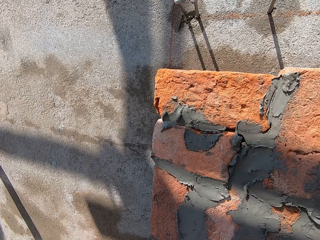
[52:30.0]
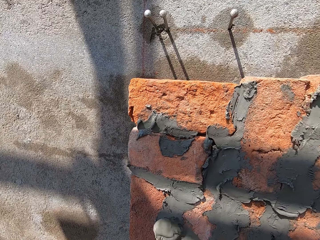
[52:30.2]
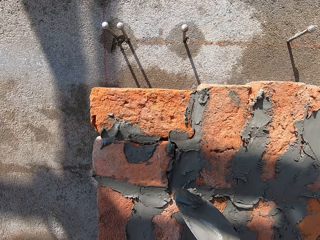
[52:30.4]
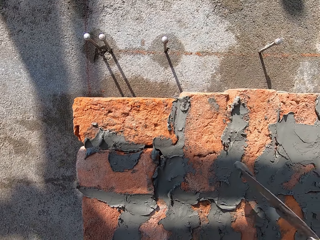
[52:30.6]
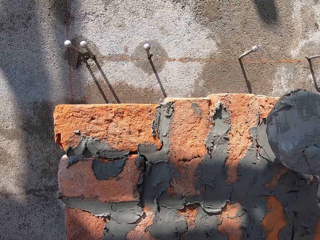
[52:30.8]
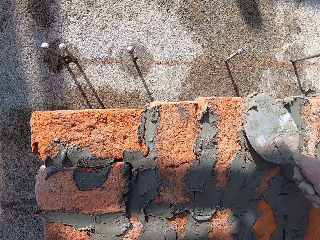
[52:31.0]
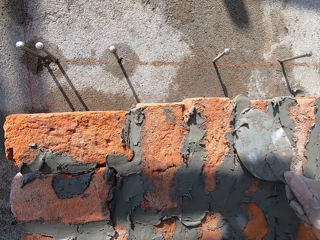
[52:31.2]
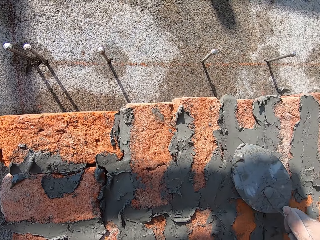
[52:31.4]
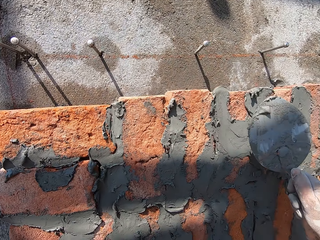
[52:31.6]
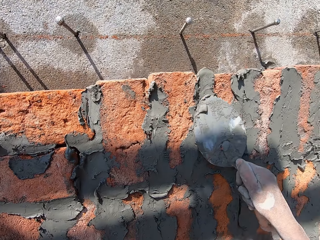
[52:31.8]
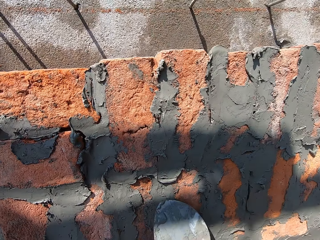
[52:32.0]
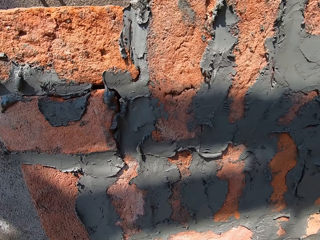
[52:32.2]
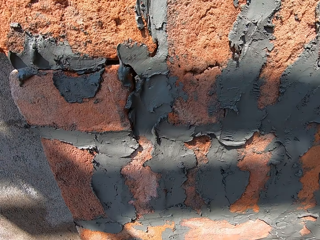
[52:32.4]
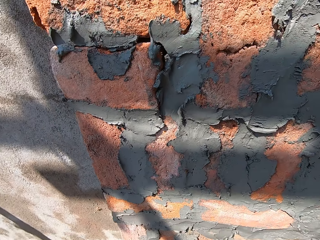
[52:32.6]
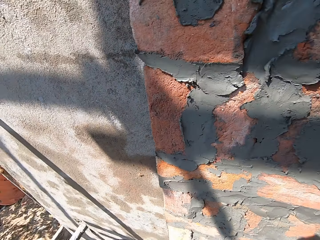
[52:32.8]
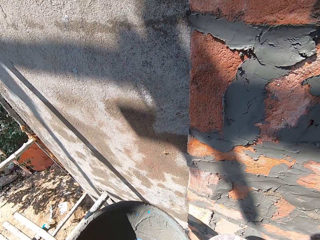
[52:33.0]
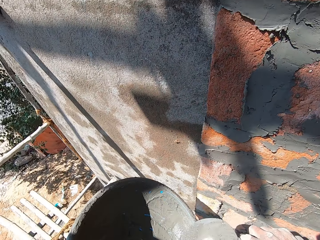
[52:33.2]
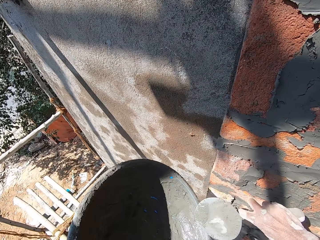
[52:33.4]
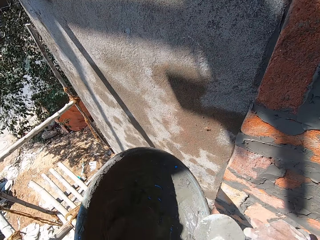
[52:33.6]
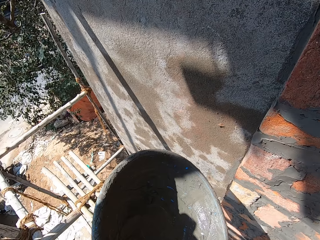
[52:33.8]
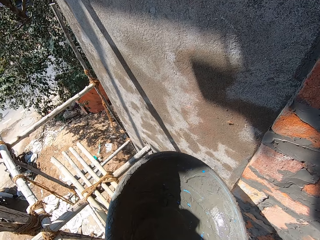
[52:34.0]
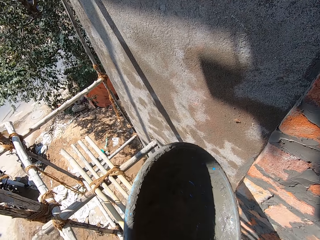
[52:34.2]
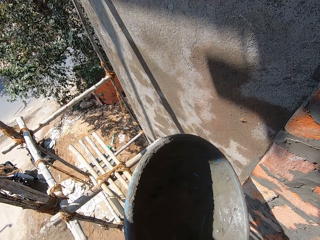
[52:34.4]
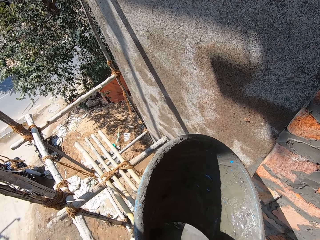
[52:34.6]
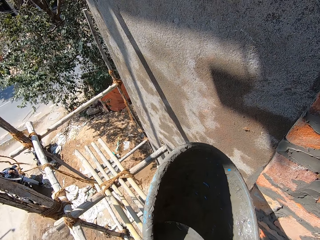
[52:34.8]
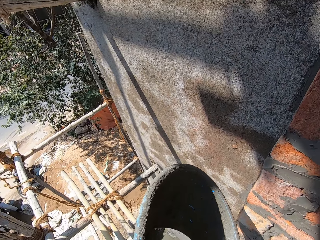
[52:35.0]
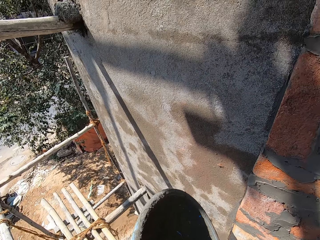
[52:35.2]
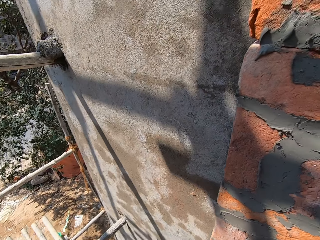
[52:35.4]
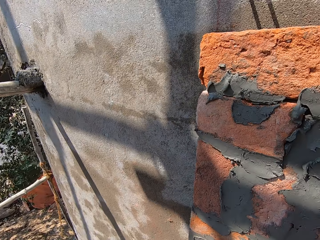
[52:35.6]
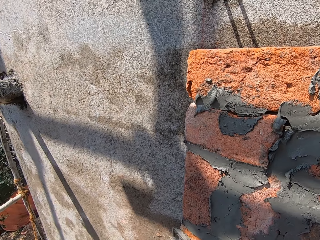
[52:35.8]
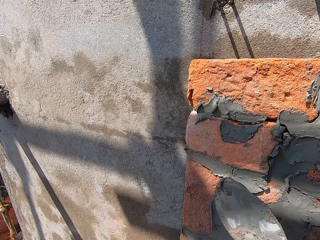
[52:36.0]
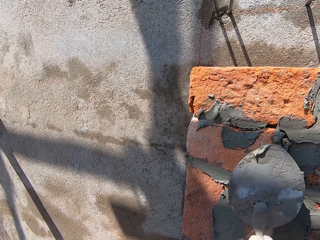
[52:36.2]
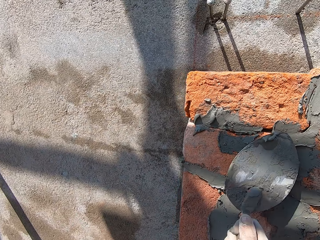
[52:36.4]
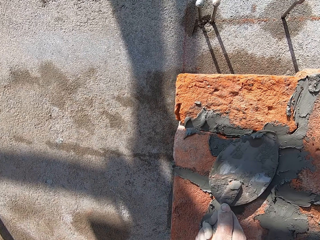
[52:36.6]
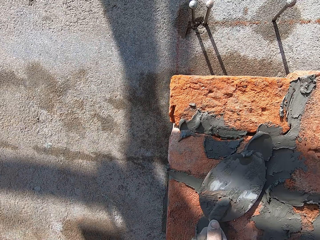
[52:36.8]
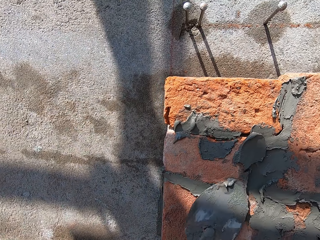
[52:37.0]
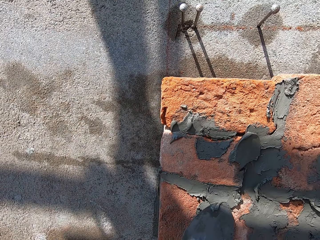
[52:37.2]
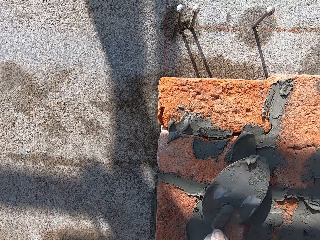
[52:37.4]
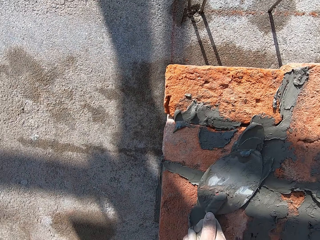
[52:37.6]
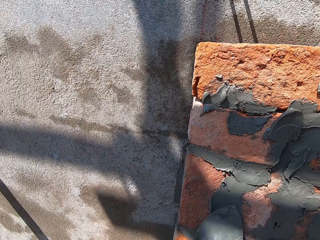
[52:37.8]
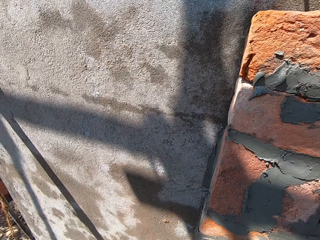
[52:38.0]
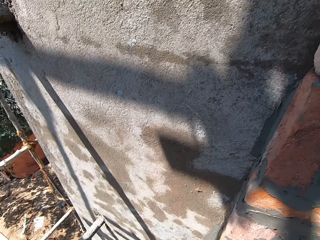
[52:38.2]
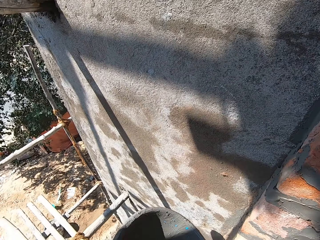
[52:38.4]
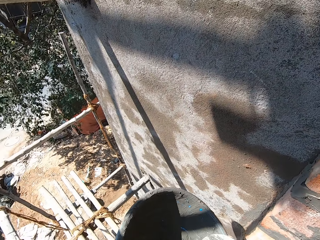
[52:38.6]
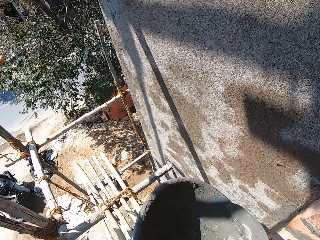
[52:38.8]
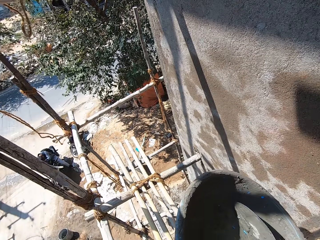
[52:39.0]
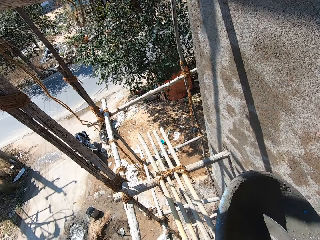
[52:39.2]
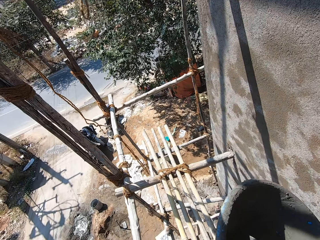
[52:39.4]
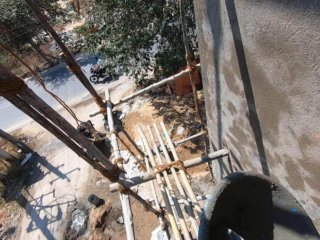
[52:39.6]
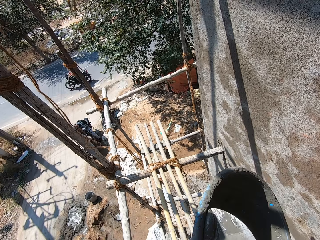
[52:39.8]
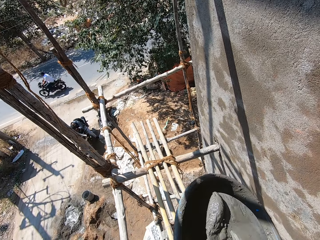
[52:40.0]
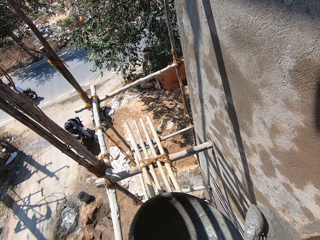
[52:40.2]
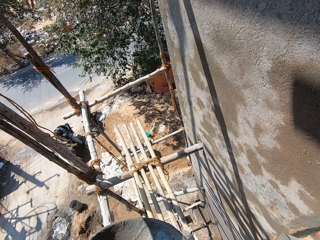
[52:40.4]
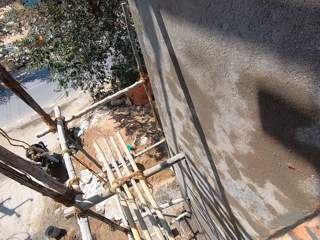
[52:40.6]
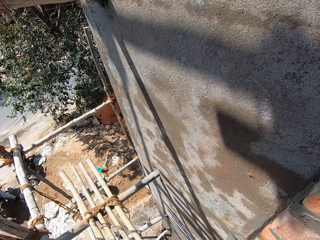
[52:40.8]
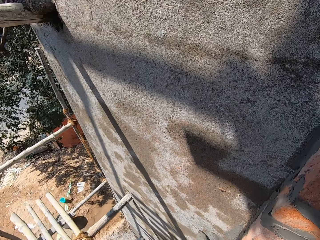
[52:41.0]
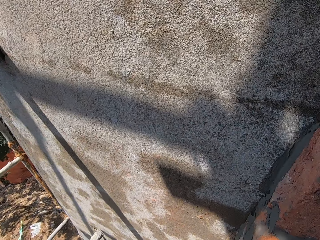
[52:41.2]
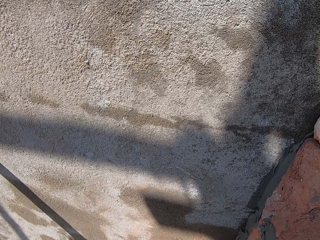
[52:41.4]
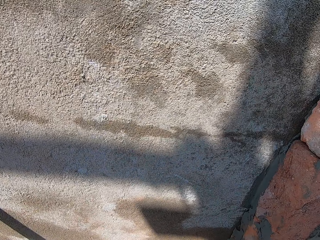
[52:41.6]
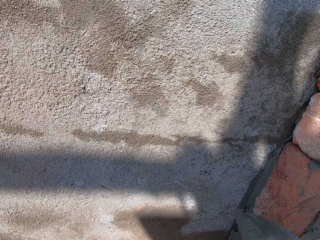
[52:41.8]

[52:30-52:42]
The camera wearer plasters the bricks on the wall with wet mortar on the hand trowel in his right hand. He scoops the wet mortar from the side of the mortar pan in his left hand with the hand trowel in his right hand. He plasters the bricks on the wall with the wet mortar on the hand trowel in his right hand. He scoops the wet mortar from the side of the mortar pan in his left hand with the hand trowel in his right hand.

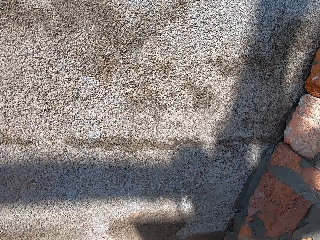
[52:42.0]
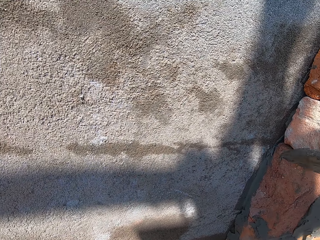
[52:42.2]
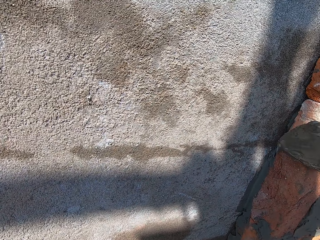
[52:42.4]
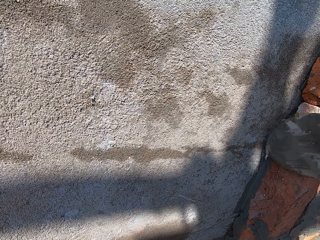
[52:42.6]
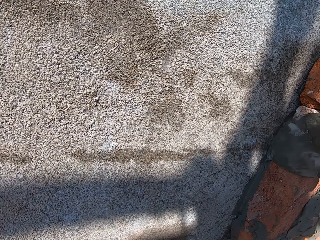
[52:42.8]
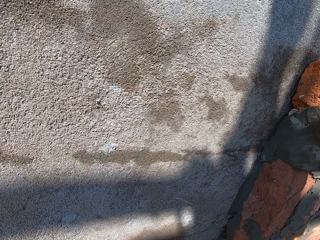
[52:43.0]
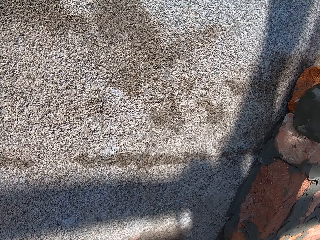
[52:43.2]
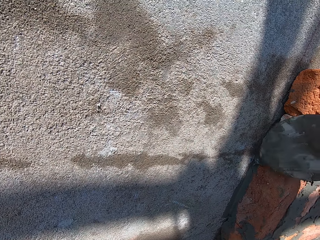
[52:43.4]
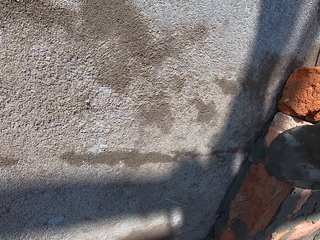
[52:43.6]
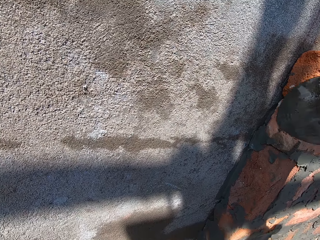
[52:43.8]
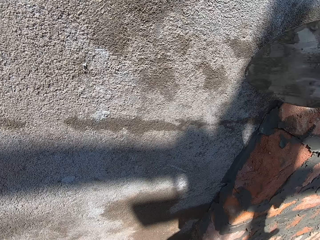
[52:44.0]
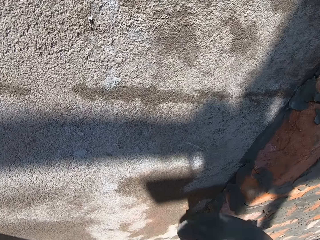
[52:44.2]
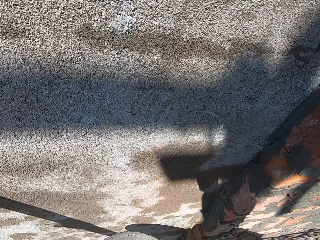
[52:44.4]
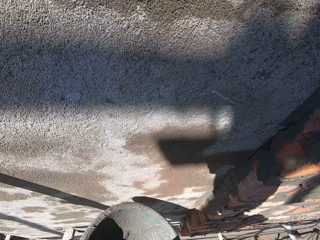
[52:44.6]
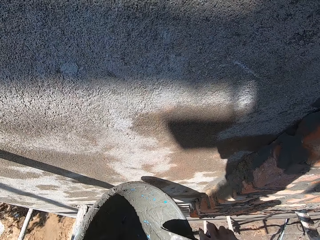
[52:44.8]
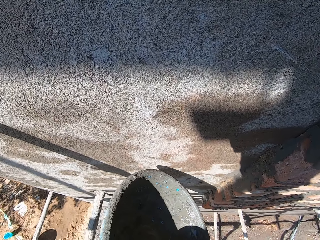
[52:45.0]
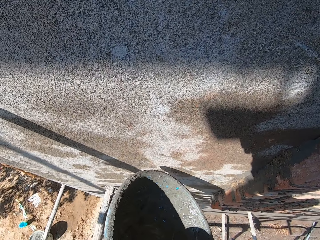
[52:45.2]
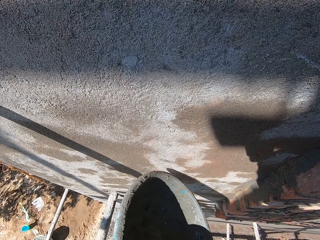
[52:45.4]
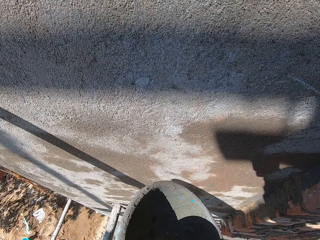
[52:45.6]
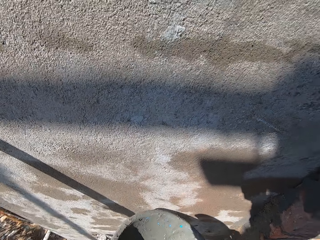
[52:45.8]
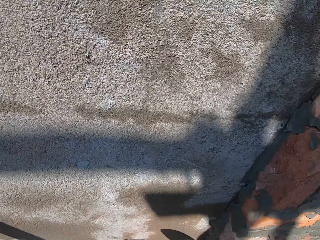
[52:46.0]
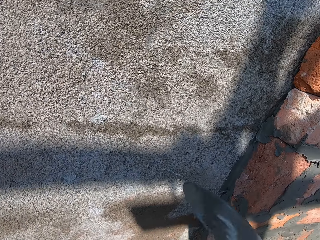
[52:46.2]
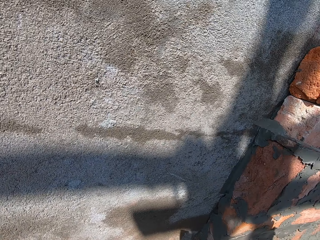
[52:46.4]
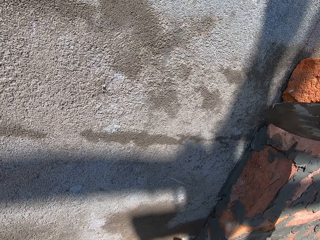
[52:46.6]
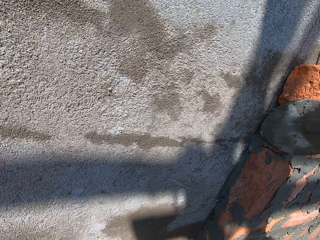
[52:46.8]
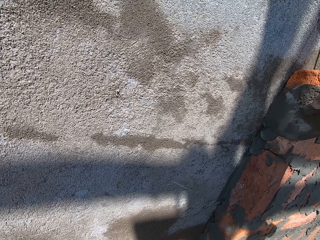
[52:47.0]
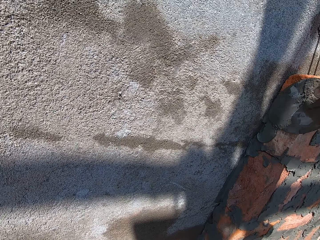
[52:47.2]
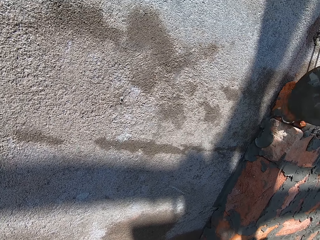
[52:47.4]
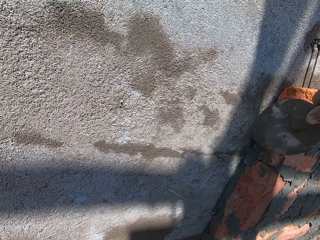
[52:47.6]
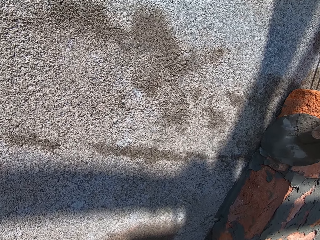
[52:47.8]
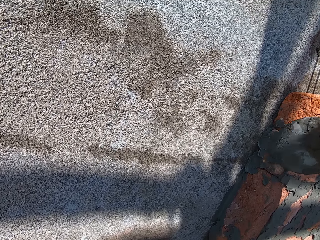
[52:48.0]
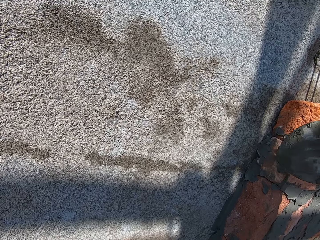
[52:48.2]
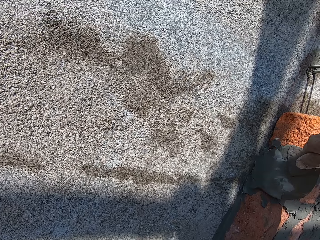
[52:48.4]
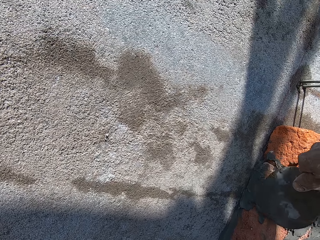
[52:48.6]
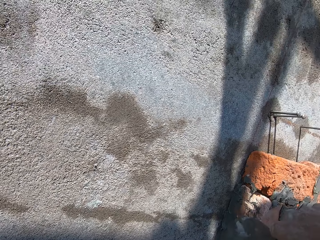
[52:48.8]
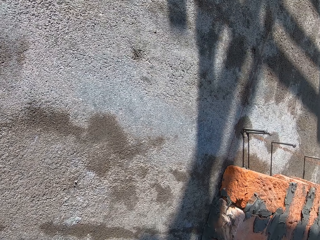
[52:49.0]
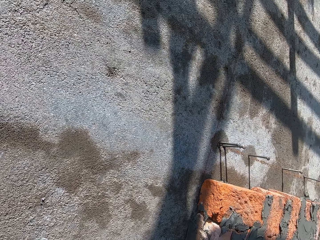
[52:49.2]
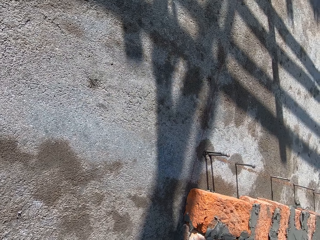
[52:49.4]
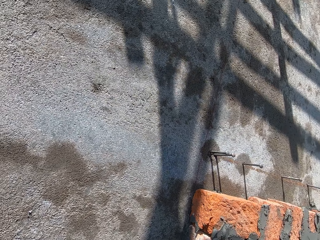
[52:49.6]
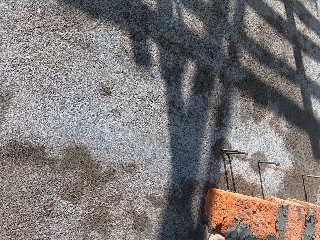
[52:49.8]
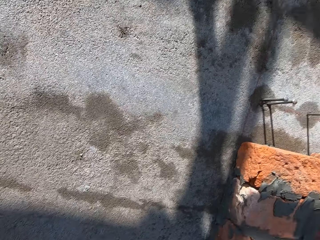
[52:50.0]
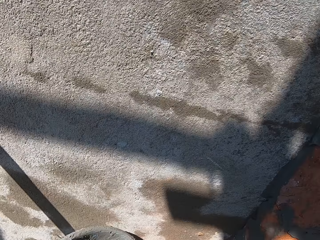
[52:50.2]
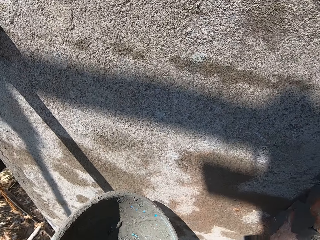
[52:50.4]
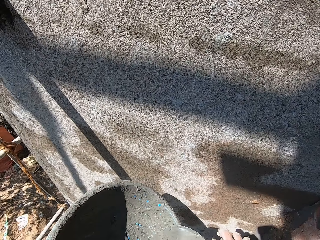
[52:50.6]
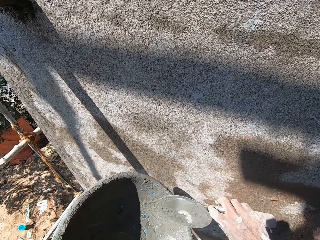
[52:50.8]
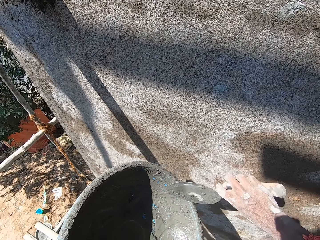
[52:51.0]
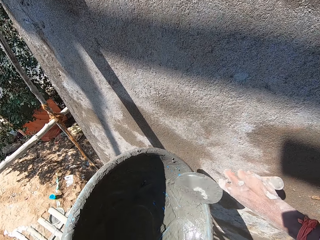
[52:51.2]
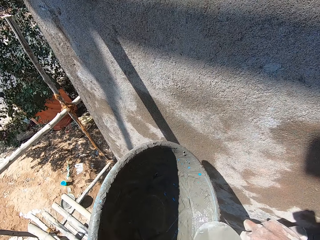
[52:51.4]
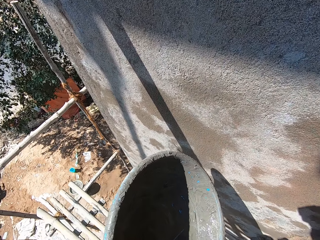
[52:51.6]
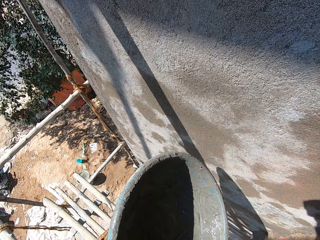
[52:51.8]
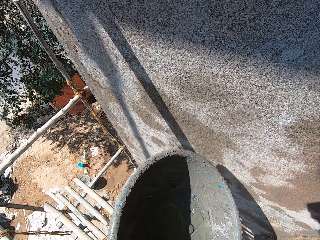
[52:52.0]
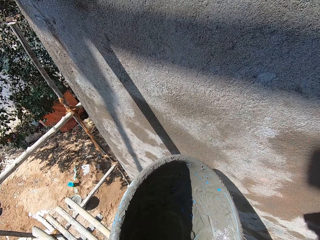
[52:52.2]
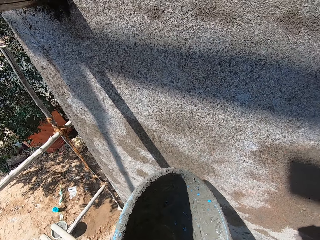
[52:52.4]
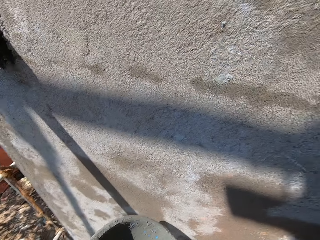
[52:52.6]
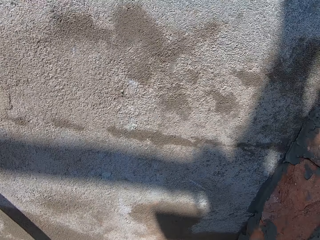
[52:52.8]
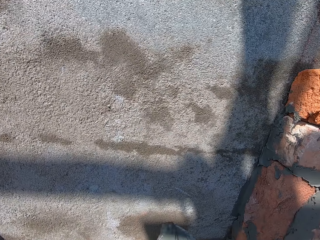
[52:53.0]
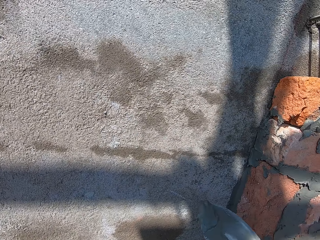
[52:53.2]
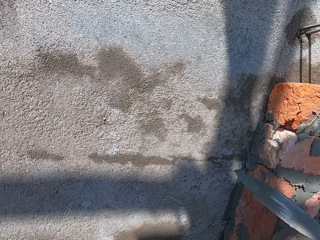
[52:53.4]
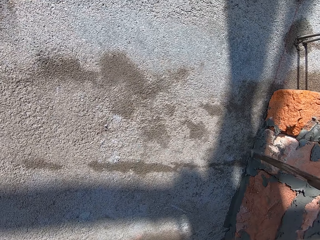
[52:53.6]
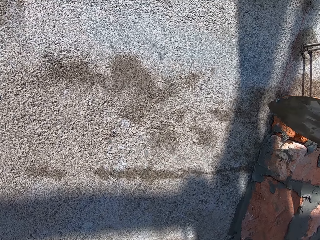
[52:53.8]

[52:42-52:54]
The camera wearer plasters the bricks on the wall with wet mortar on the hand trowel in his right hand. He scoops the wet mortar from the side of the mortar pan in his left hand with the hand trowel in his right hand. He plasters the bricks on the wall with the wet mortar on the hand trowel in his right hand. He scoops the wet mortar from the side of the mortar pan in his left hand with the hand trowel in his right hand.
